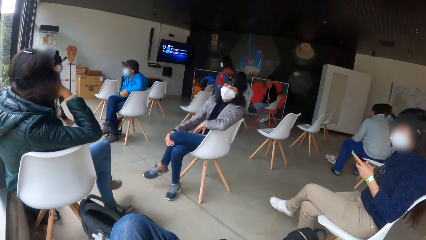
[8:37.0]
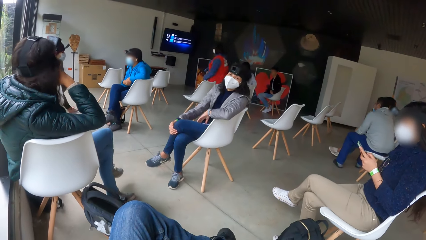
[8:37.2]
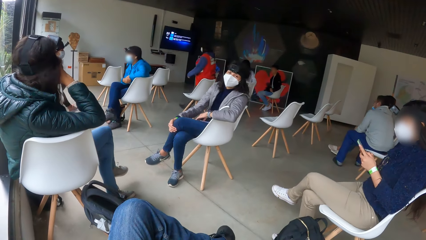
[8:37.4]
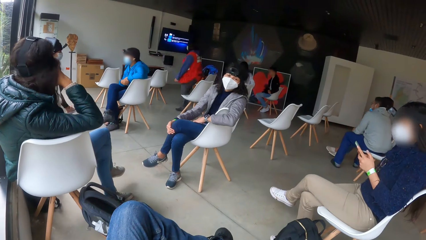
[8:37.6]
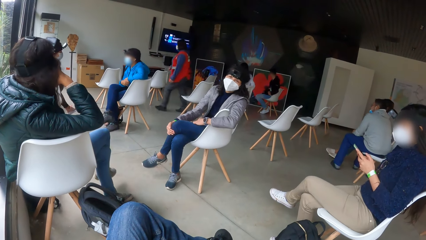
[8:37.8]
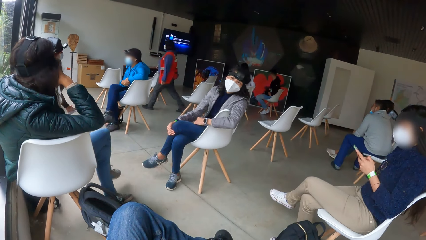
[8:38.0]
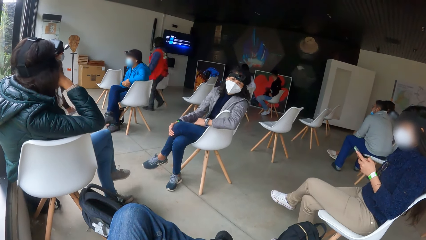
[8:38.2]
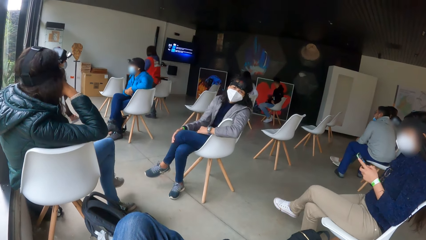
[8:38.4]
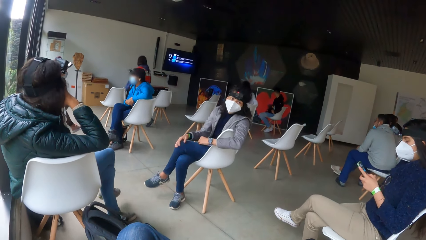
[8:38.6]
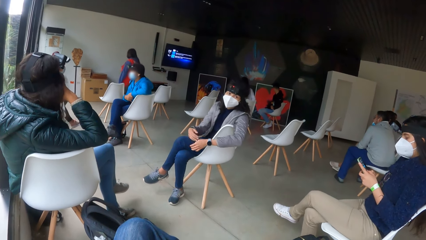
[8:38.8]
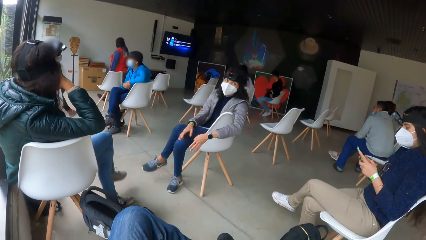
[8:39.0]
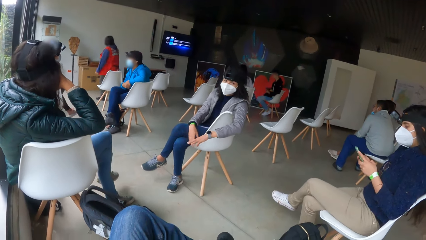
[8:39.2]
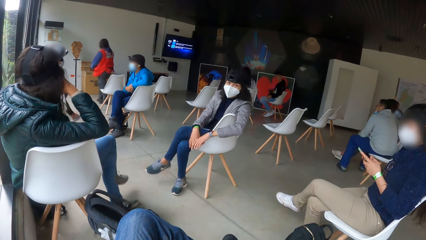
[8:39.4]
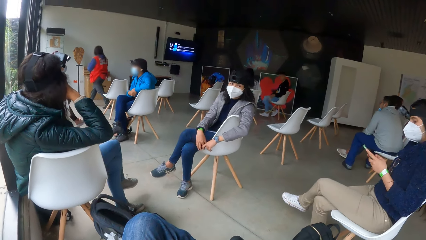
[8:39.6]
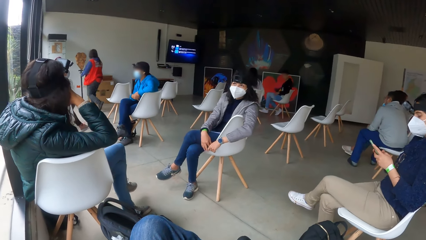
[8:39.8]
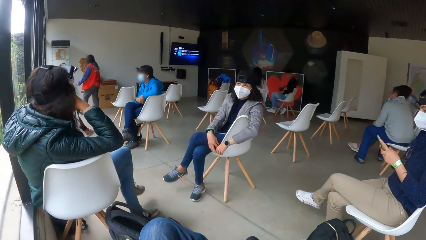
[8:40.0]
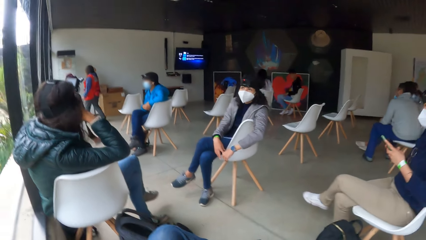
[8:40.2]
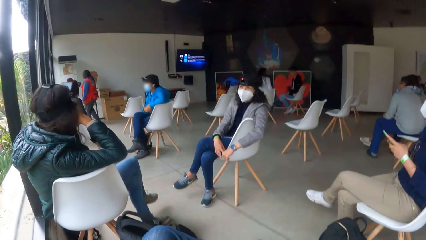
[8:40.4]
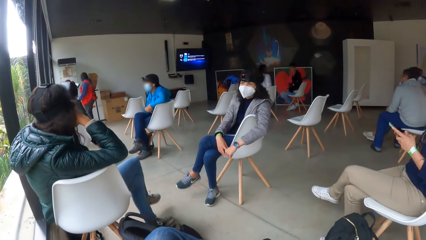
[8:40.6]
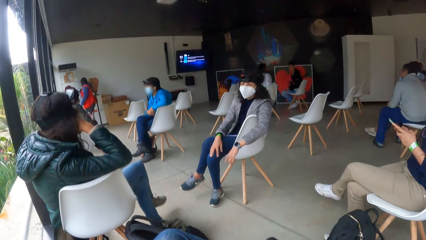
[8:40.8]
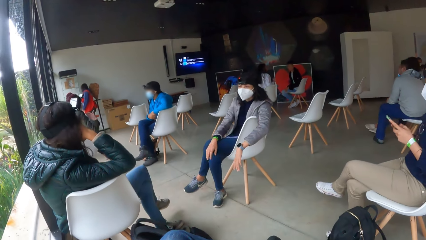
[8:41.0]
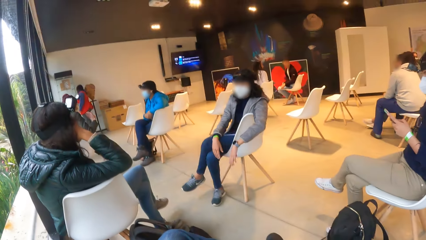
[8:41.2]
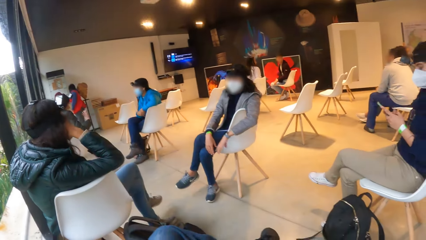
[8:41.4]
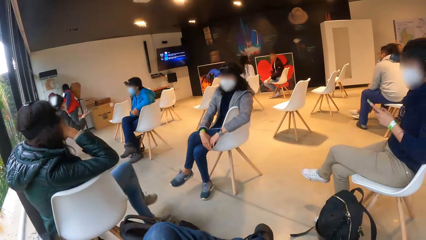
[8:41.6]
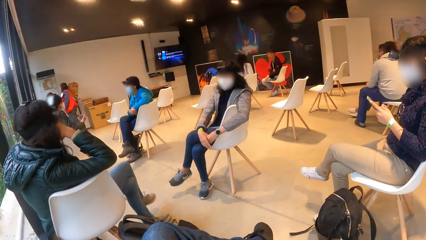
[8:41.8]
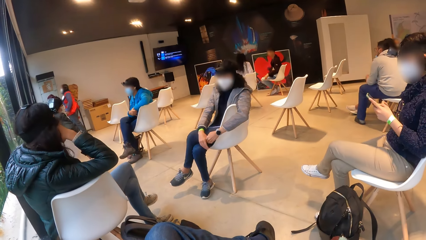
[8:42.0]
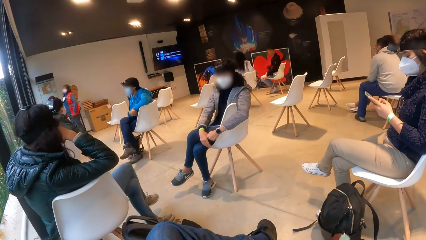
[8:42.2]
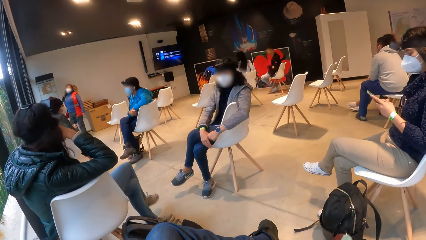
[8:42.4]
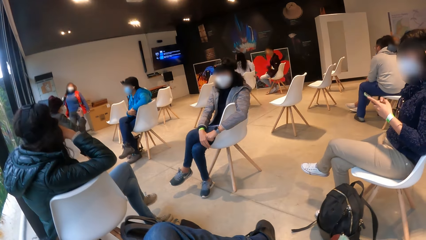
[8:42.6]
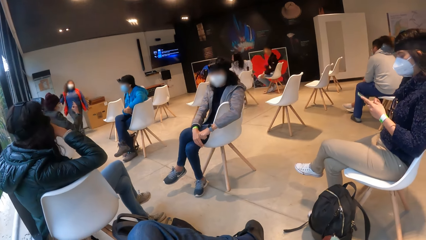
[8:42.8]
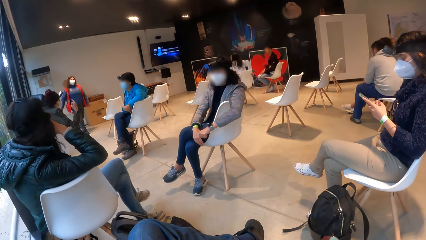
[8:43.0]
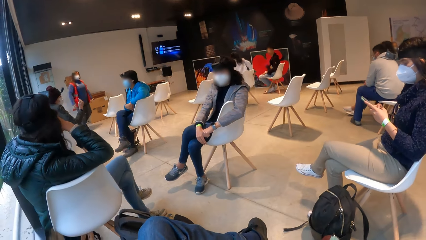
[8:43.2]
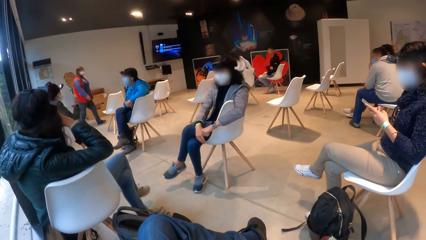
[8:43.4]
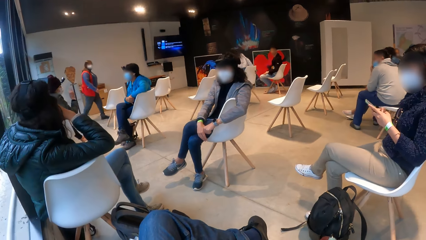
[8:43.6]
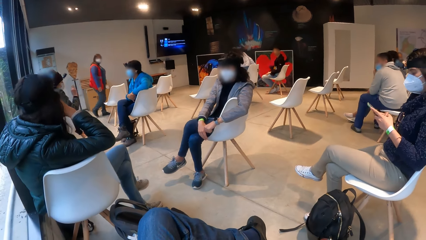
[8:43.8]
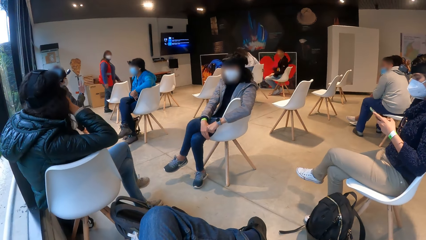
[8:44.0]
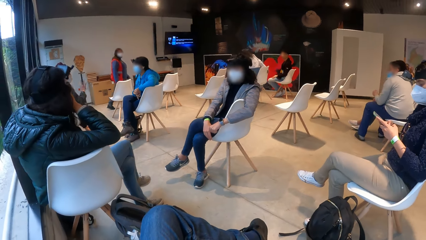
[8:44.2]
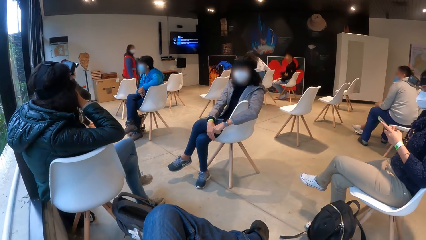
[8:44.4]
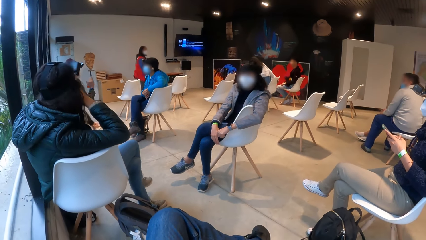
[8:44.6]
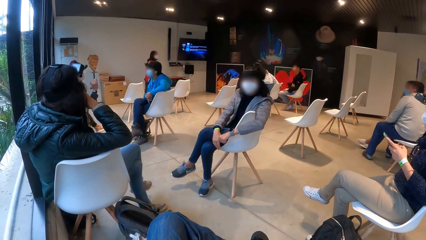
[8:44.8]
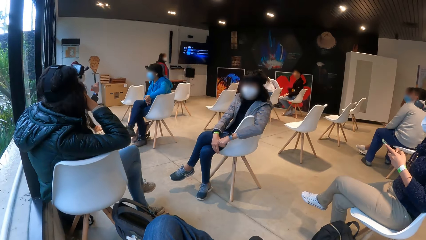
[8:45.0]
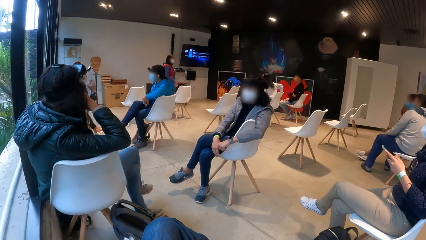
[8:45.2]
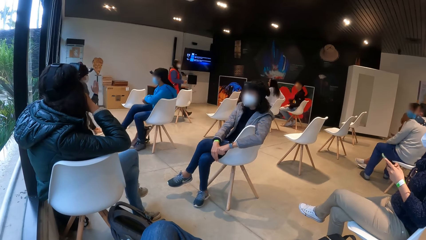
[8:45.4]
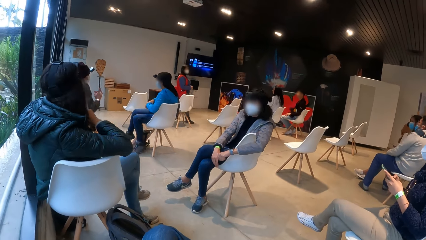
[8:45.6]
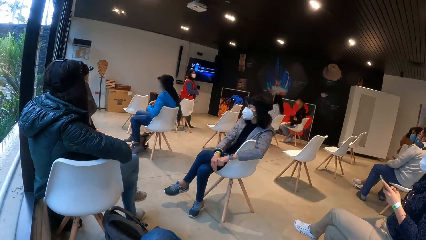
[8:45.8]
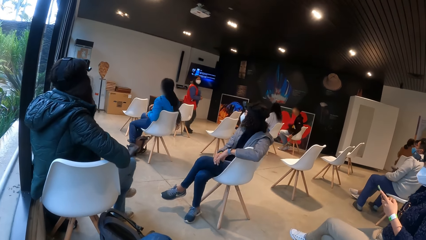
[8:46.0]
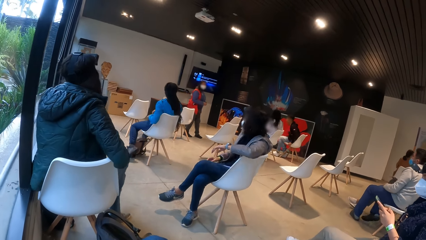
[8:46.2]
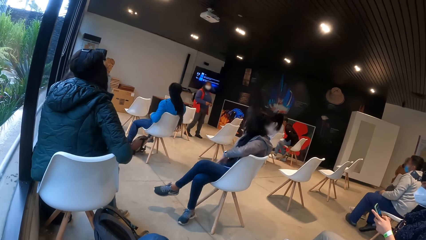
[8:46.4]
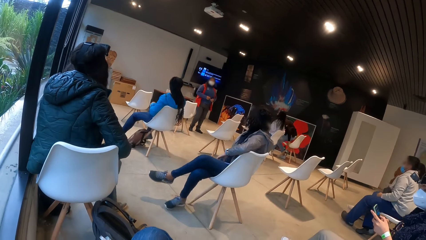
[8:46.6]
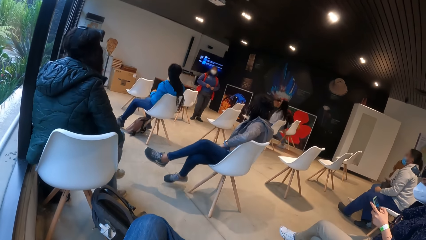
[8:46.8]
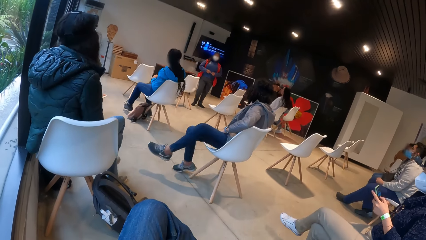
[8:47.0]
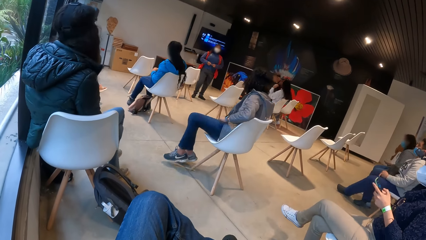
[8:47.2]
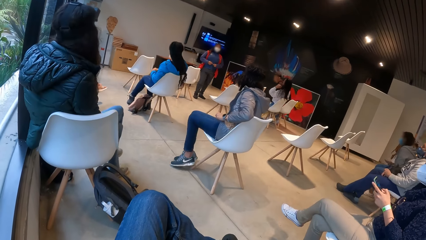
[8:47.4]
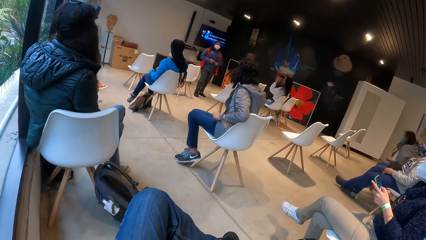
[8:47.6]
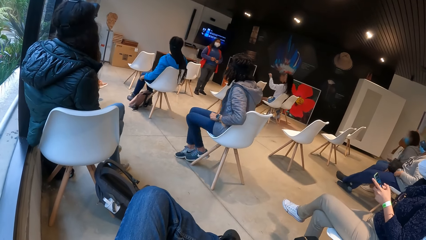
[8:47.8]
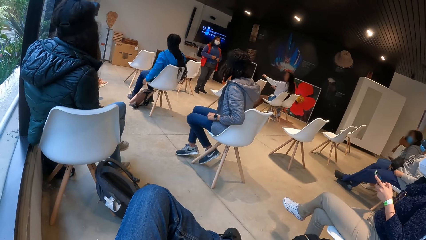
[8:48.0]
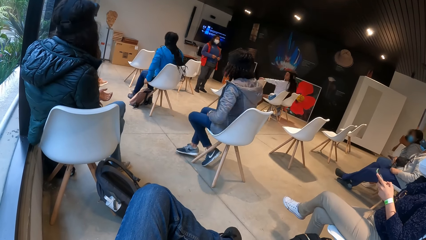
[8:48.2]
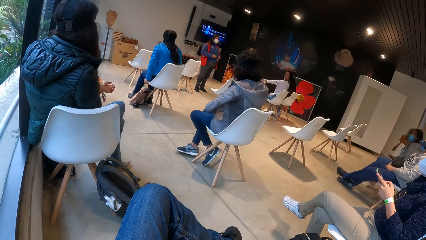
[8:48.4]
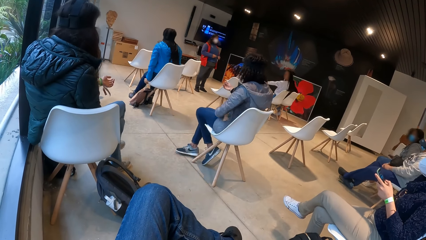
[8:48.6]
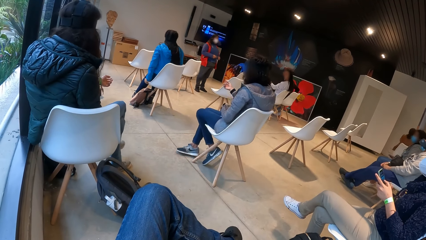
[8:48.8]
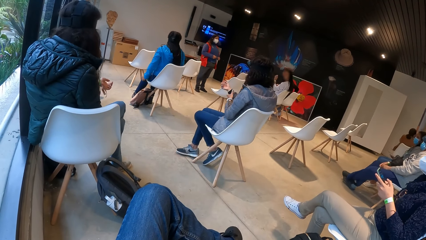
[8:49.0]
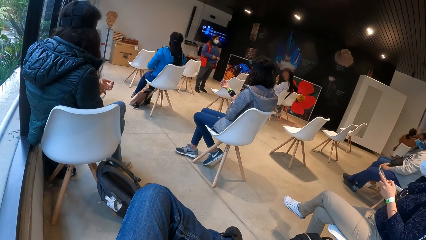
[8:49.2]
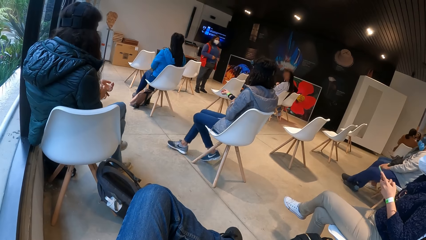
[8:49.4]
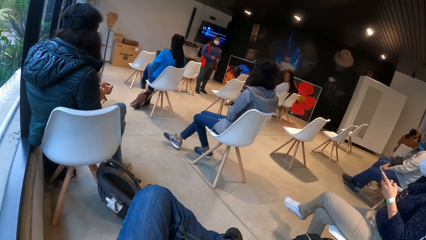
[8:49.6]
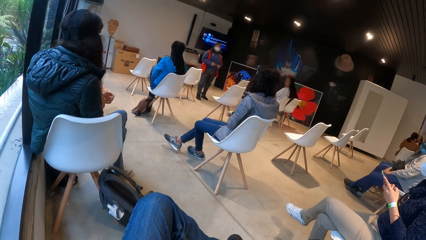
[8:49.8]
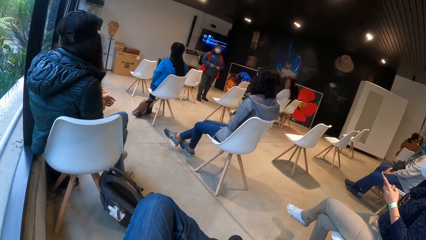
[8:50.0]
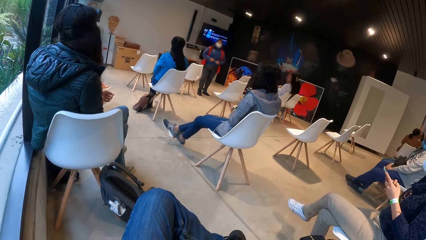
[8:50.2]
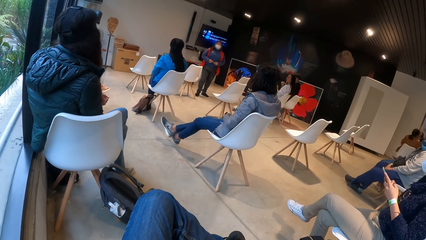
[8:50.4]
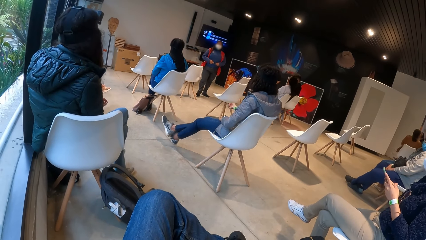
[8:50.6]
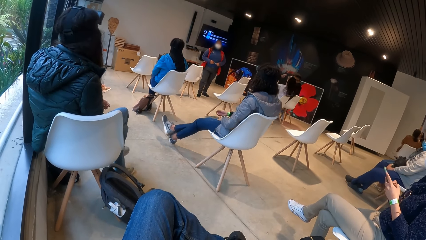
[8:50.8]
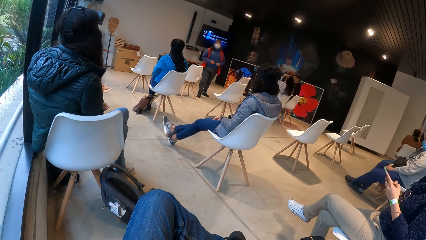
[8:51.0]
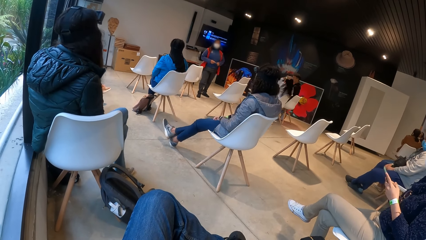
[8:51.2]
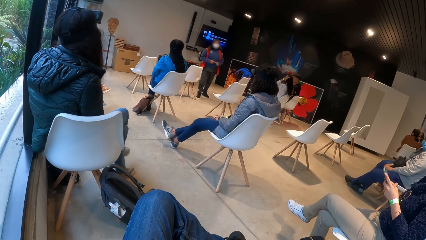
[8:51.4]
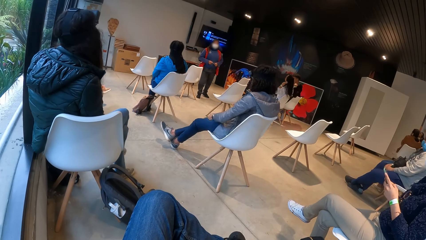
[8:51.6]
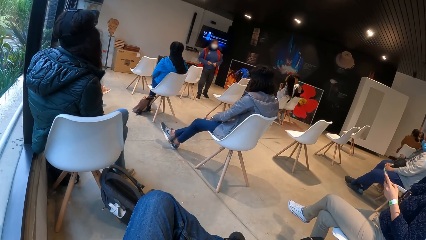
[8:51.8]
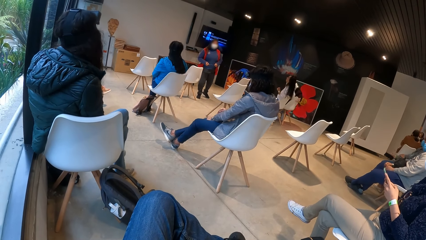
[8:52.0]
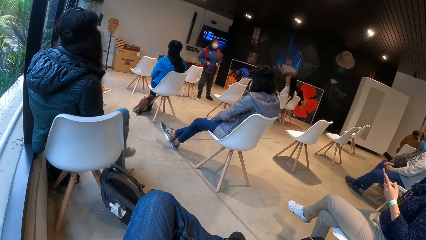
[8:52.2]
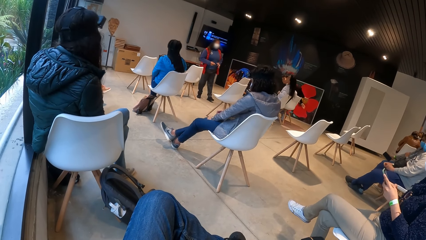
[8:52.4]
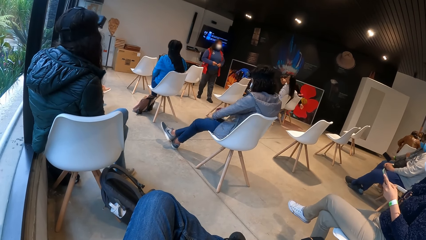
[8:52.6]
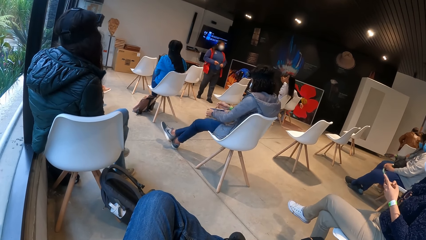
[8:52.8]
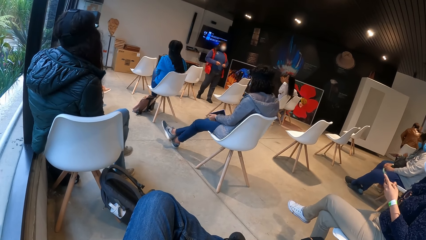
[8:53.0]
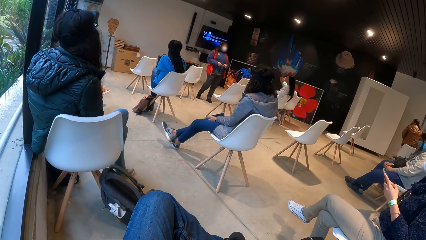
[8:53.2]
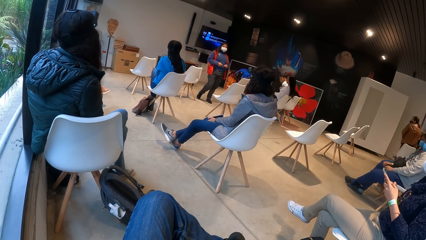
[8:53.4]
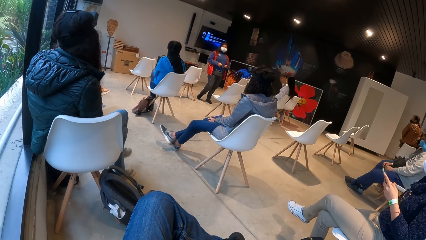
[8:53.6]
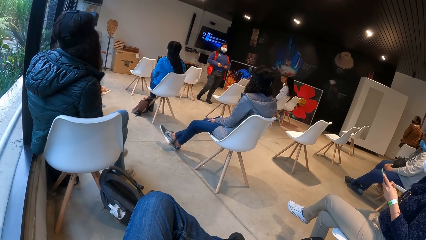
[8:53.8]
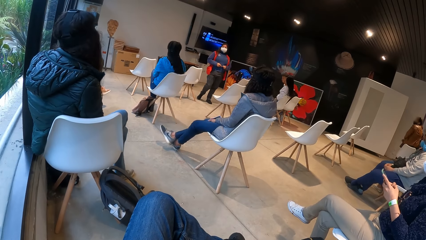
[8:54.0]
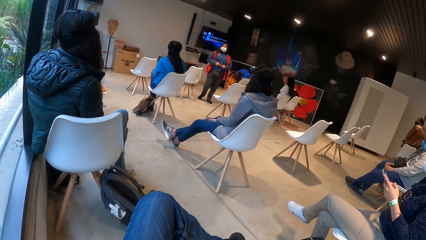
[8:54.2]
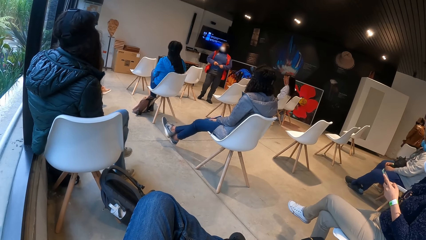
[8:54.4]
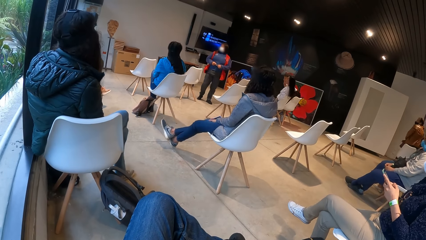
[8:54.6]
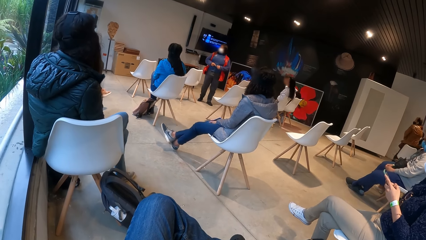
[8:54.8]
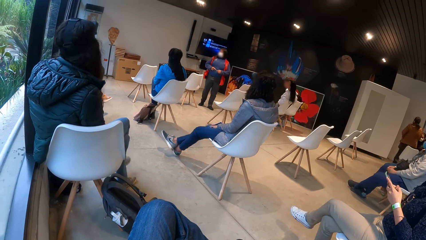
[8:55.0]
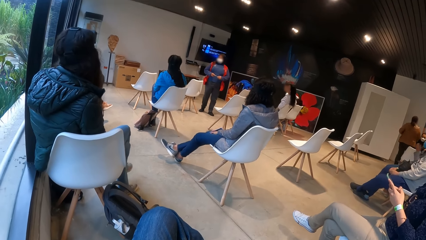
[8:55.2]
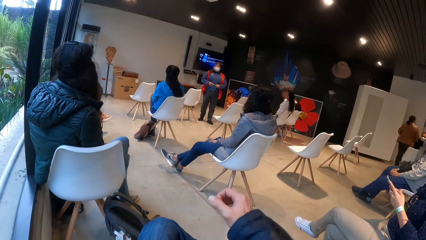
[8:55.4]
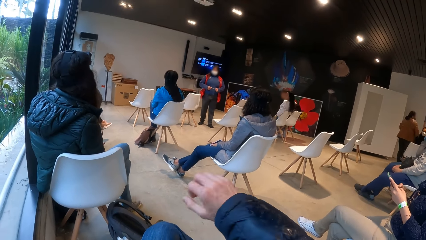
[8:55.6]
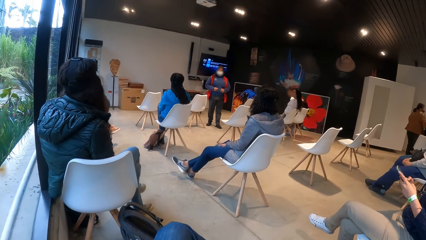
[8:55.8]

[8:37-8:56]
A woman turns on the light with her right hand. The woman addresses the people seated in a hall. The woman teaches the class.
